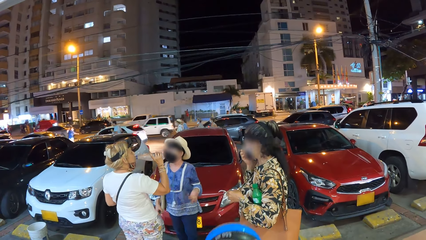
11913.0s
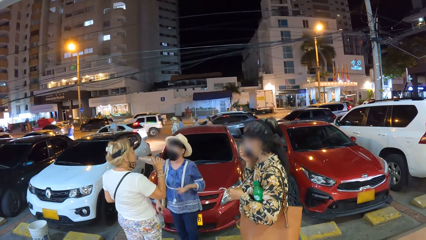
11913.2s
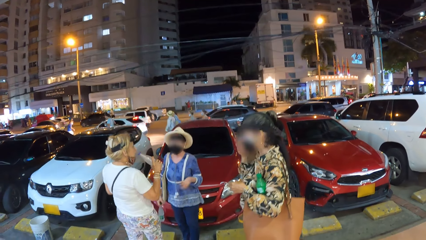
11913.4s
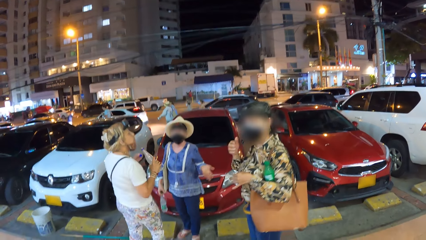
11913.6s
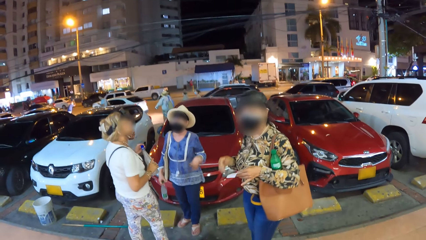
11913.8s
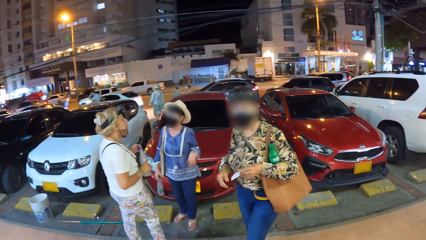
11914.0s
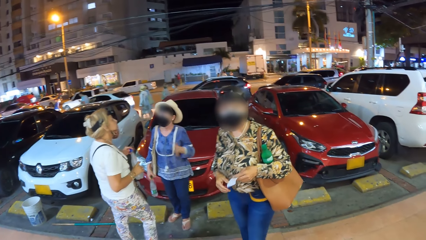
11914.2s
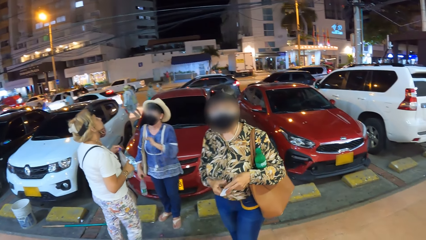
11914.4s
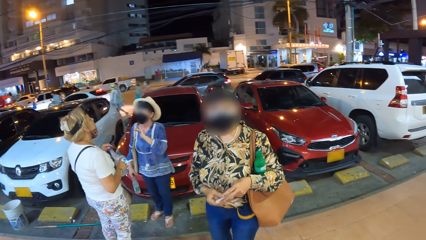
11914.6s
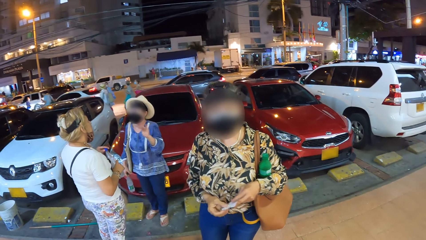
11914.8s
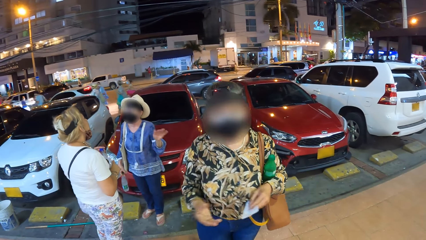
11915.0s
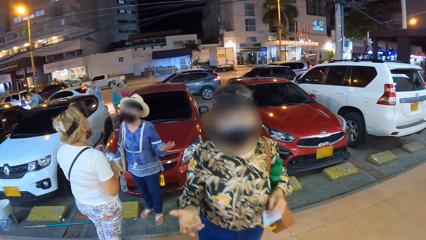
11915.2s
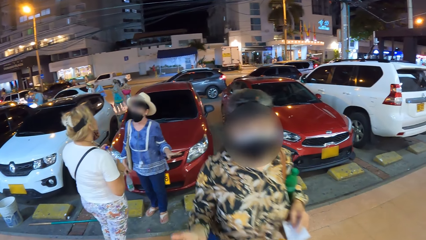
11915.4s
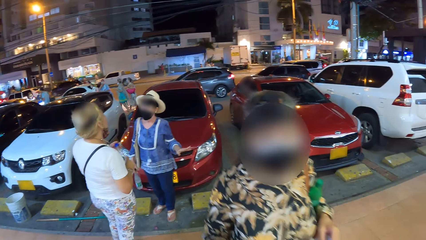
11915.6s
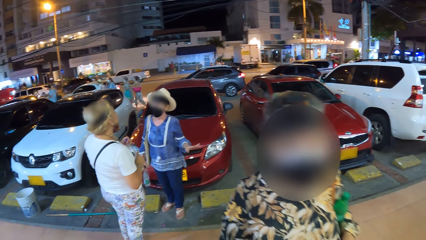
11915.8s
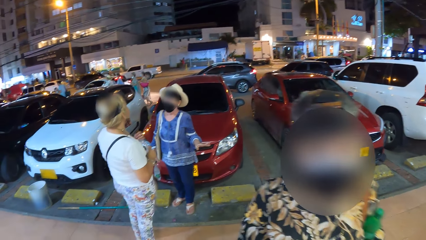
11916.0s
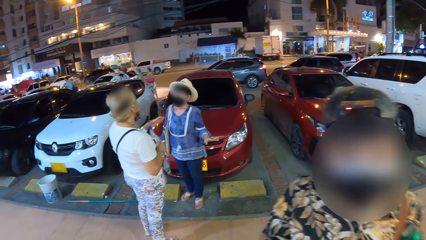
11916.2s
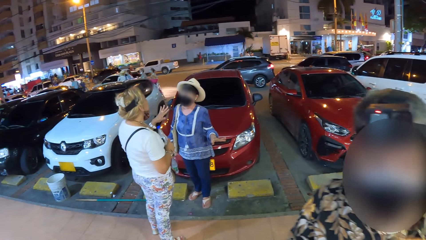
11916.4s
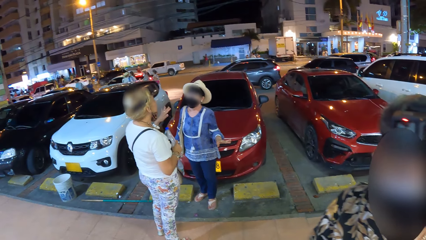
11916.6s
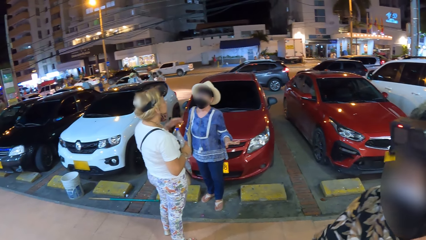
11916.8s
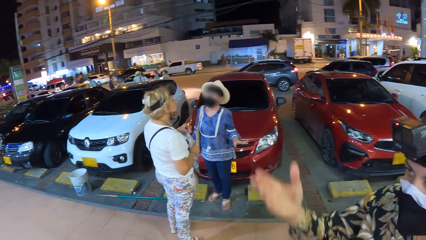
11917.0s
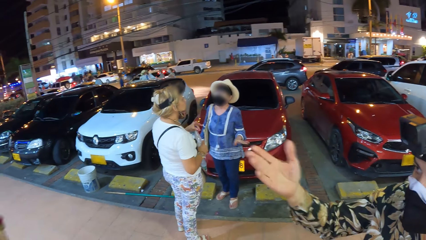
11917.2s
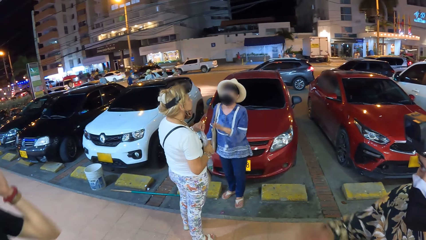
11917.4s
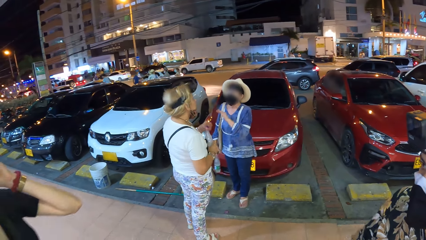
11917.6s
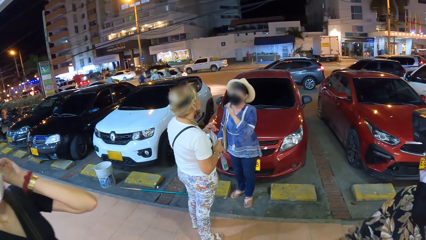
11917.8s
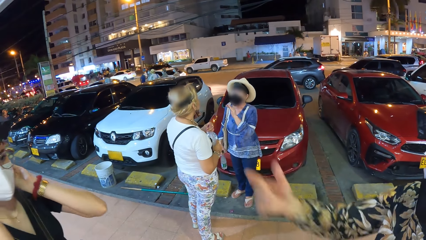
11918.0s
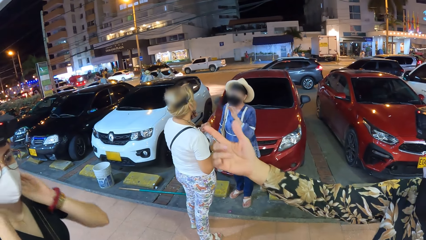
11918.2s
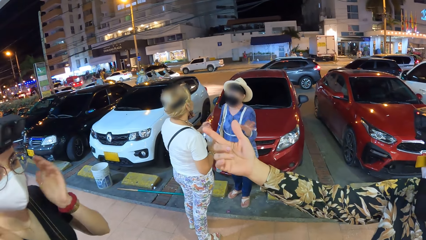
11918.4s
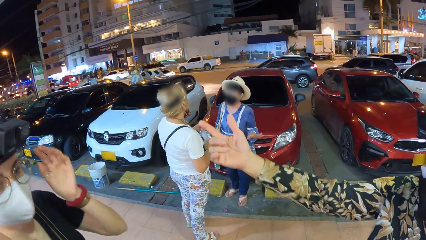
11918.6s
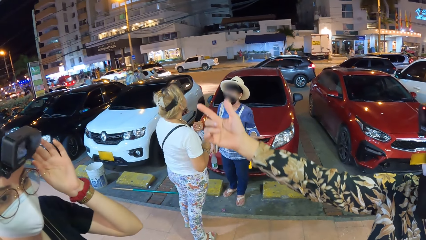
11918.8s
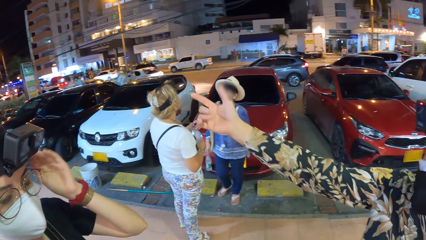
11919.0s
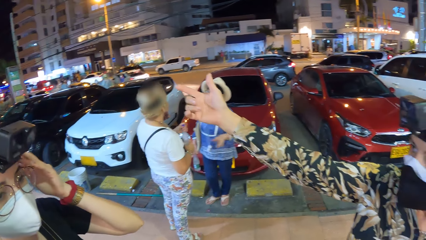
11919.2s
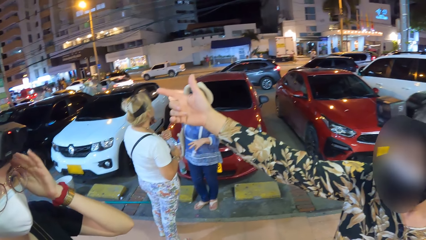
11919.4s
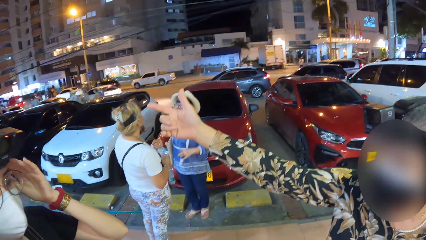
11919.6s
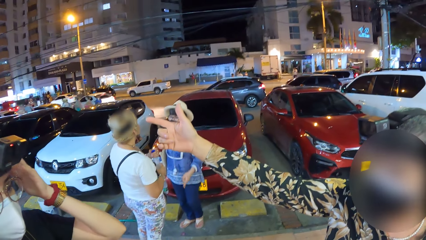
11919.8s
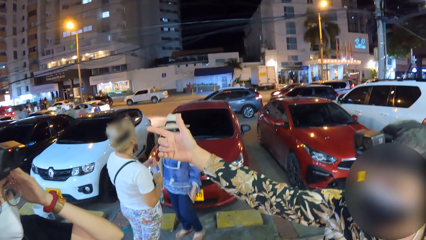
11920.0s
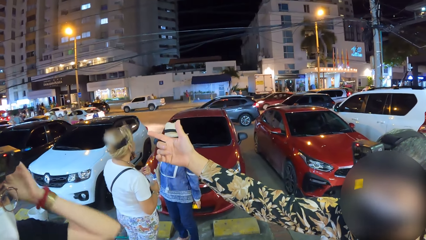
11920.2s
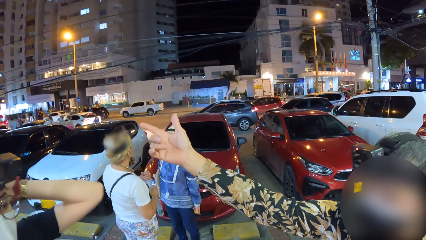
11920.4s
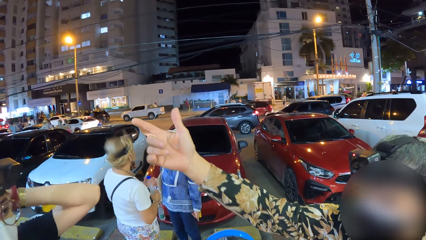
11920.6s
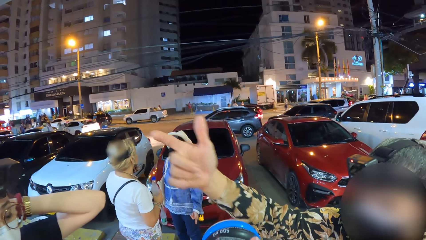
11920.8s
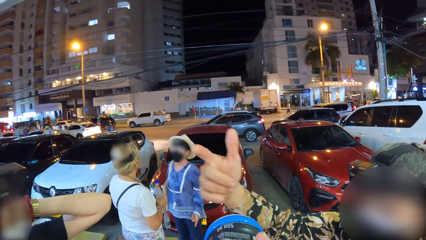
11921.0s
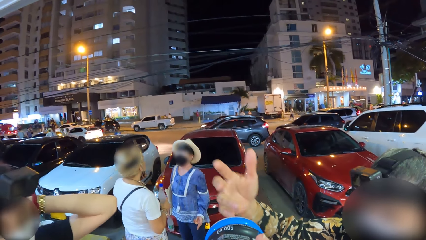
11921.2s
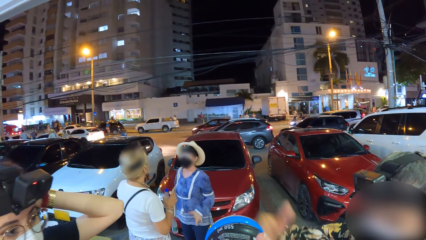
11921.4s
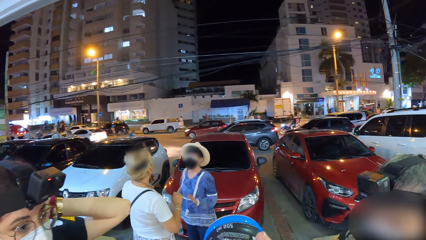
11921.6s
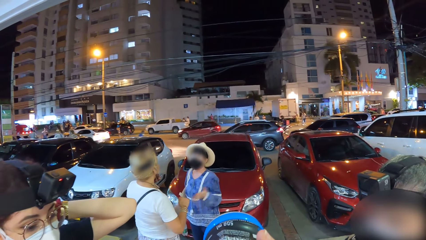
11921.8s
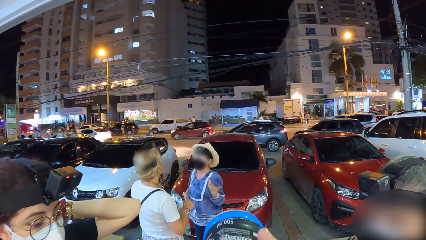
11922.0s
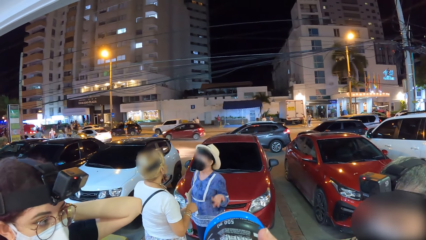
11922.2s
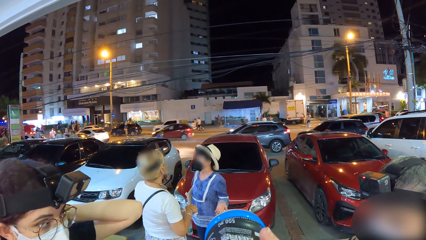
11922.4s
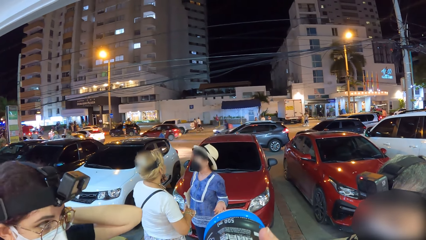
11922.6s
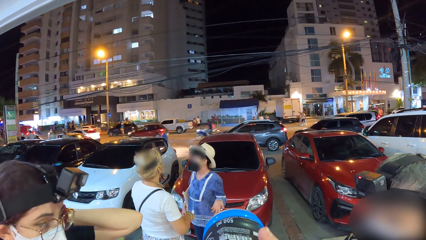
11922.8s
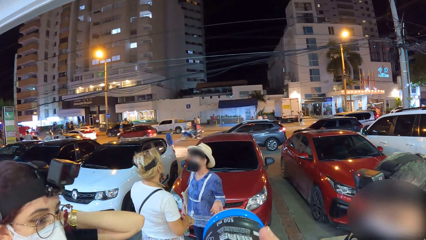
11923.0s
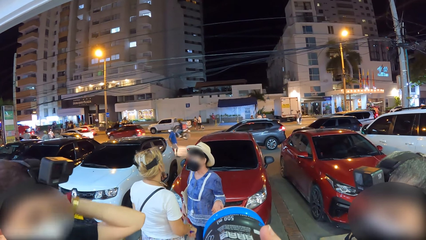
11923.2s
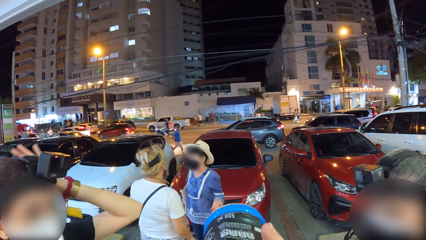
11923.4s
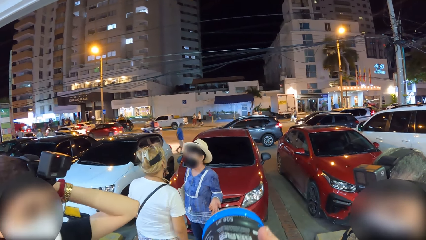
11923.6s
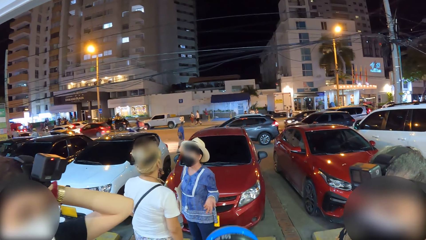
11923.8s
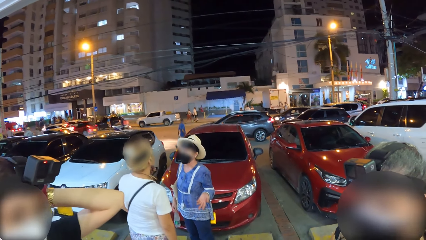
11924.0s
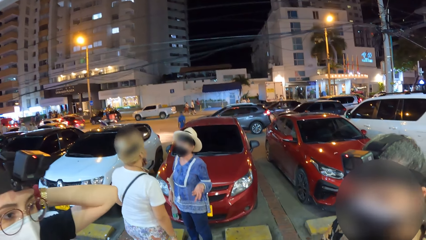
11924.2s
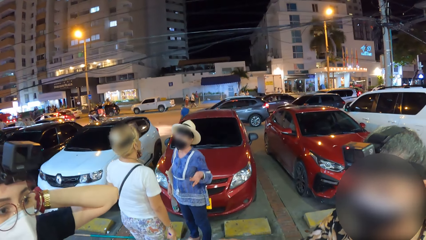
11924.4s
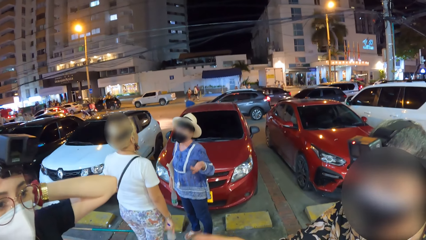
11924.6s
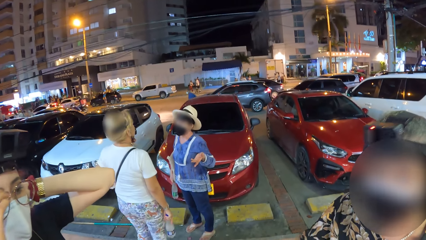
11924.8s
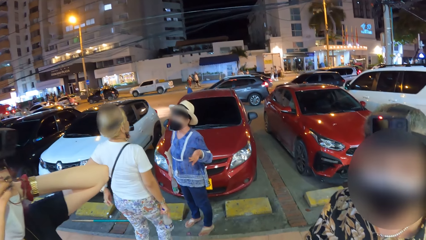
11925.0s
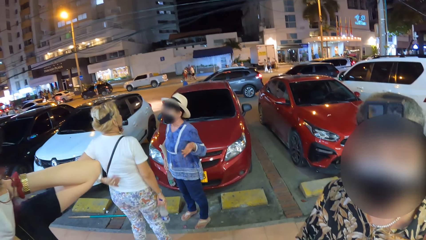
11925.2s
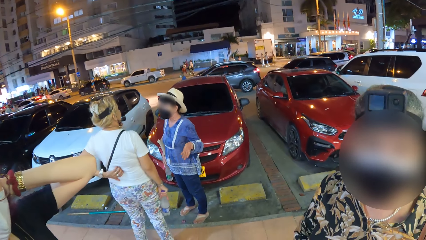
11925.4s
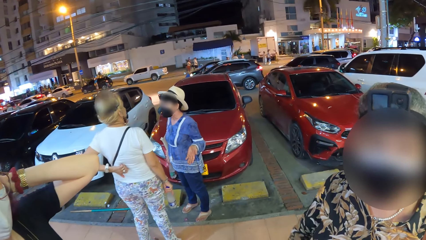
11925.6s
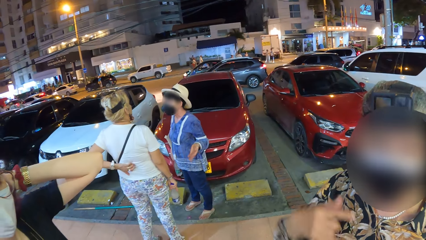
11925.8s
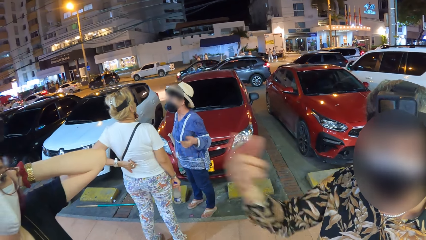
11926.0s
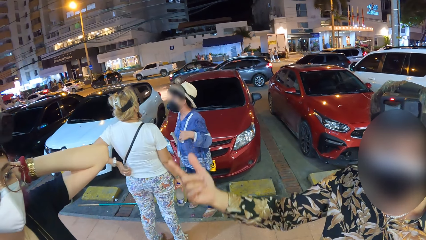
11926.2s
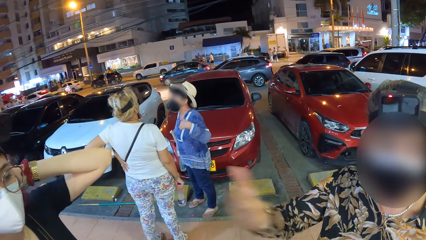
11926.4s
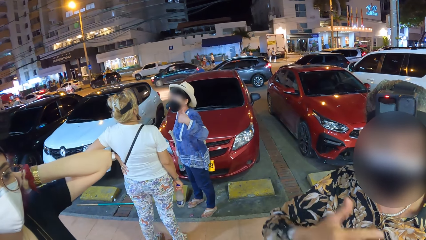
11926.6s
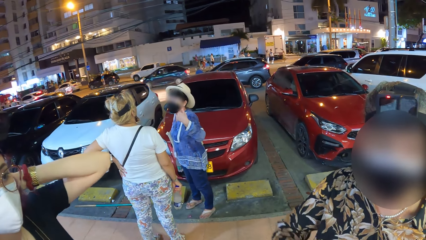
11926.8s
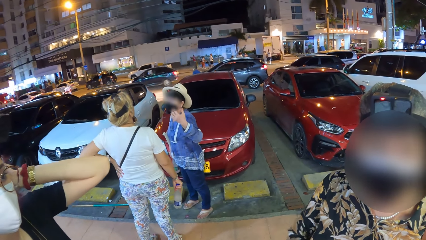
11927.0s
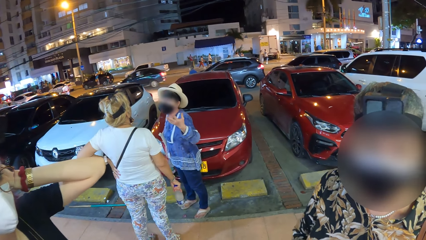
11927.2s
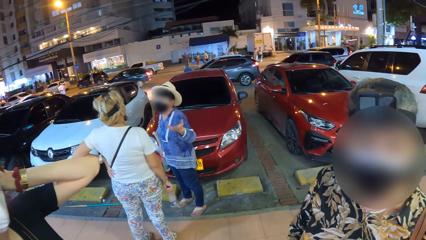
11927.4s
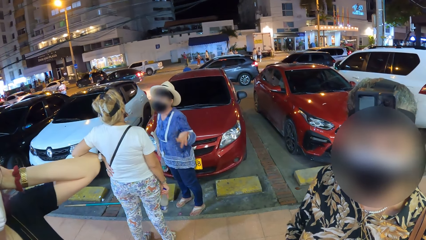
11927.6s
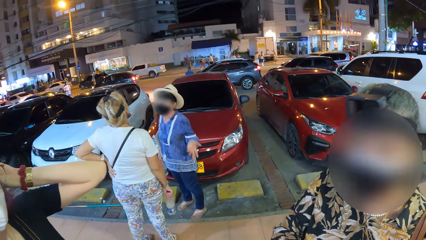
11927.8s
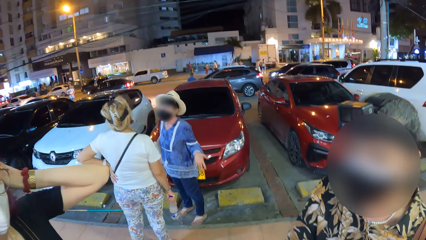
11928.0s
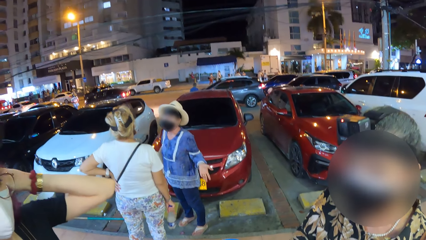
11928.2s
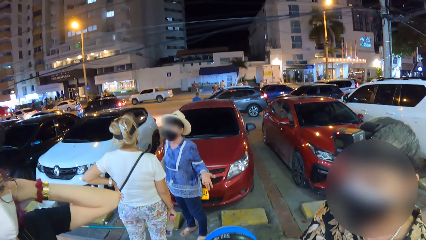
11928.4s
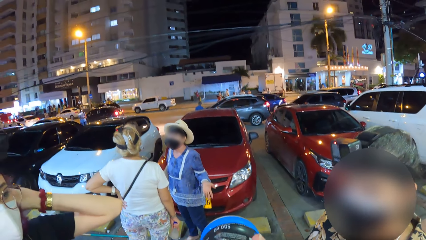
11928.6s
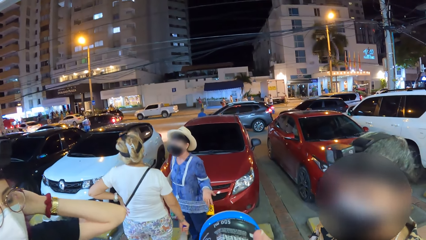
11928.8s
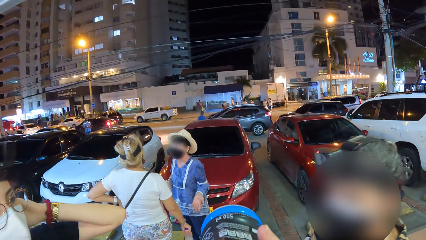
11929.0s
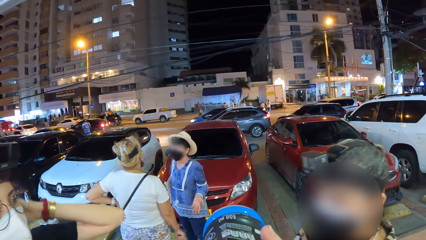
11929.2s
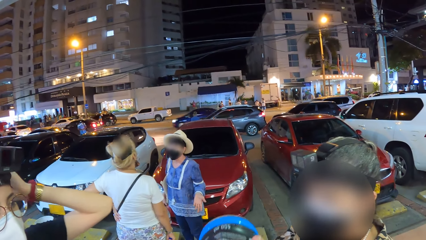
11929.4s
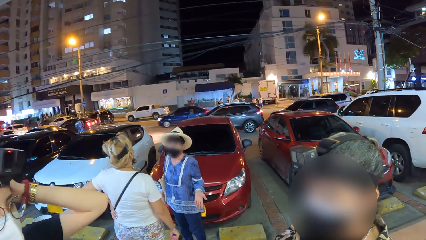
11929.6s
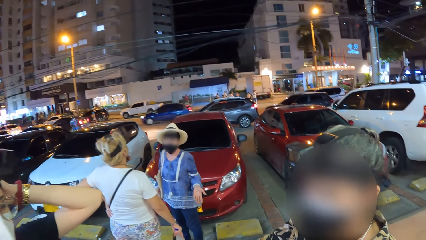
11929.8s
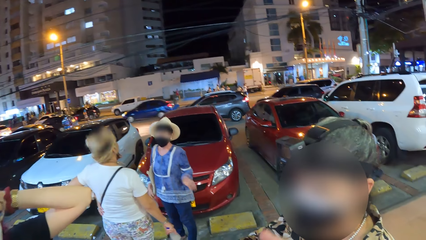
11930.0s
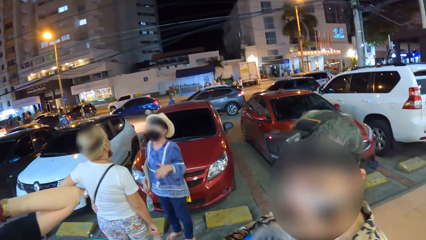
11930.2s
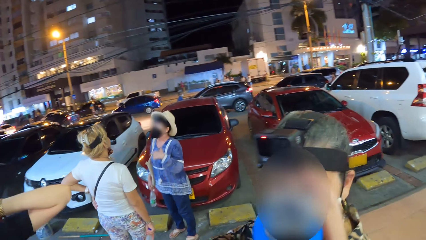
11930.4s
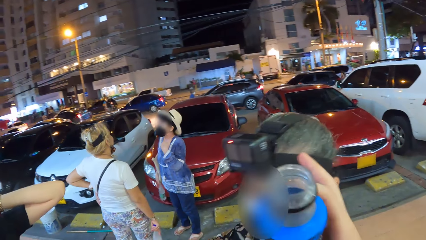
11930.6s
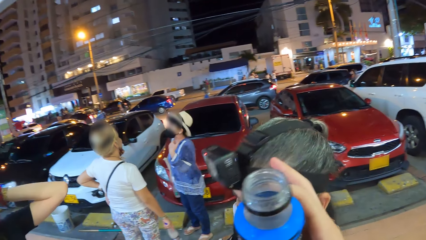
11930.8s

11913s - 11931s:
A woman covers the bottle of water in her right hand with the bottle lid in her left hand. Another woman converses with the camera wearer and a third woman. The first woman tightens the bottle lid of the bottle of water in her right hand with her left hand. The third woman touches her head with her left hand. The camera wearer drinks from a bottle of juice in her right hand. The first woman holds the bottle of water with her left hand and tightens the bottle lid of the bottle of water in her left hand with her right hand. The first woman holds the bottle of water with her right hand, touches her back with her left hand, and places her left hand on her waist. The camera wearer drinks from the bottle of juice in her right hand.
